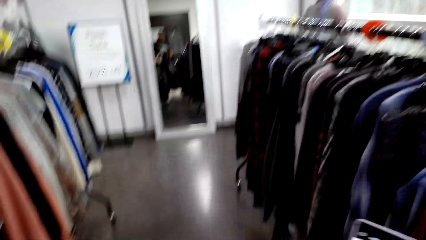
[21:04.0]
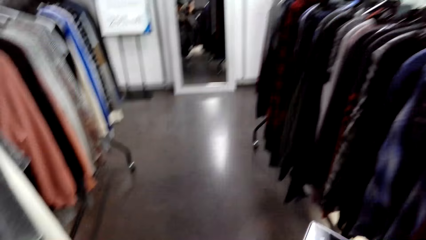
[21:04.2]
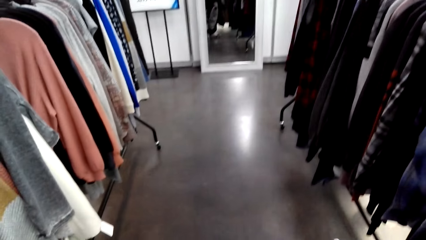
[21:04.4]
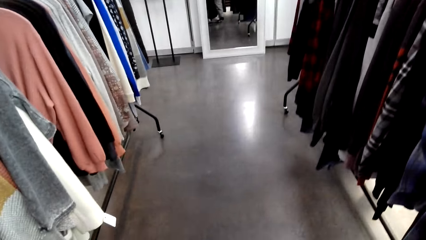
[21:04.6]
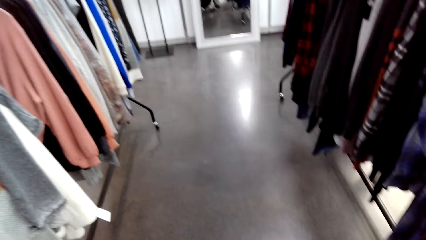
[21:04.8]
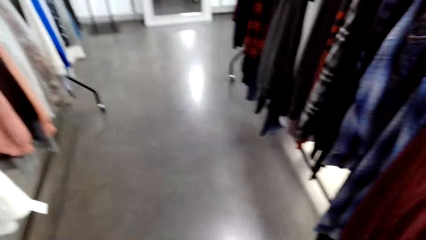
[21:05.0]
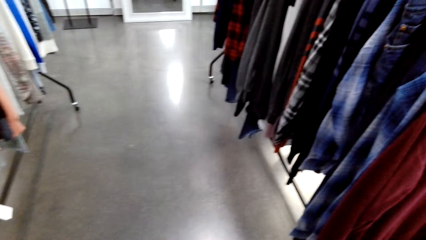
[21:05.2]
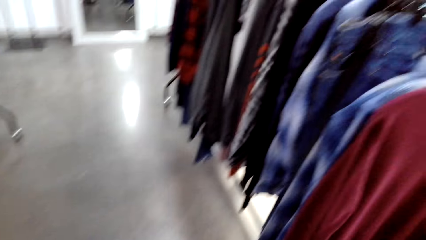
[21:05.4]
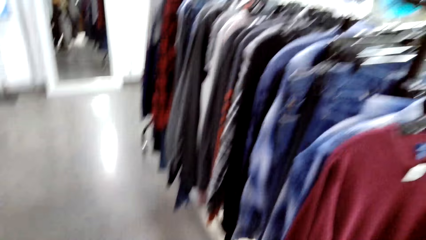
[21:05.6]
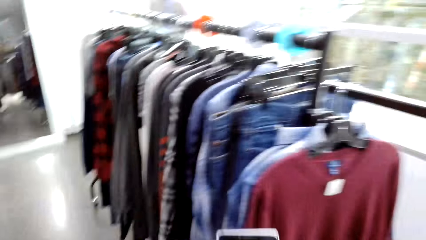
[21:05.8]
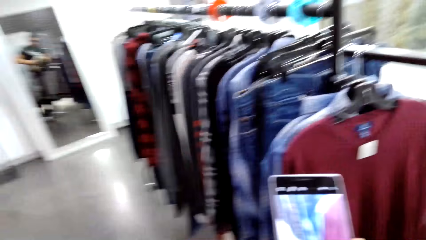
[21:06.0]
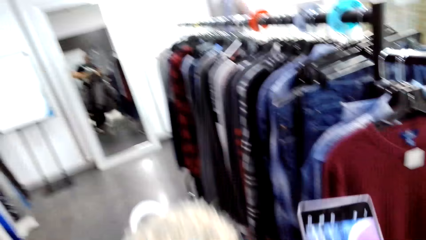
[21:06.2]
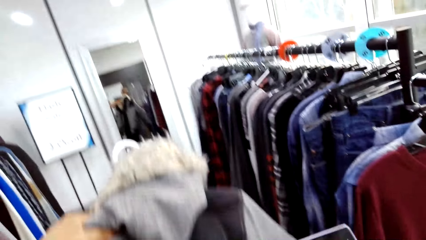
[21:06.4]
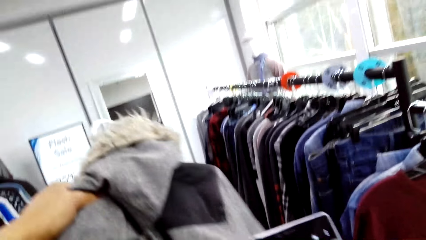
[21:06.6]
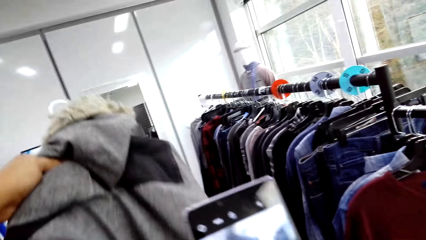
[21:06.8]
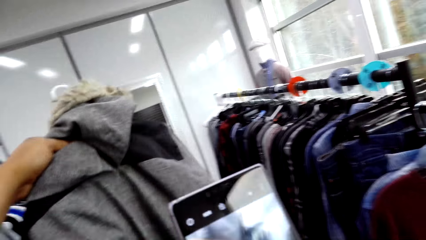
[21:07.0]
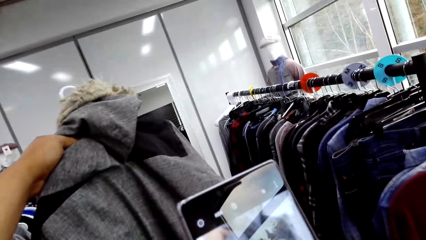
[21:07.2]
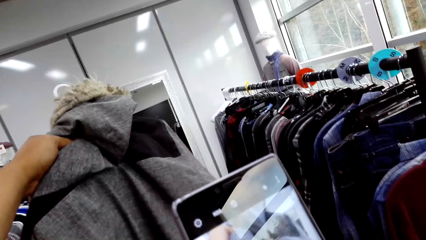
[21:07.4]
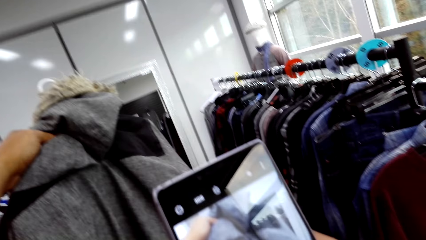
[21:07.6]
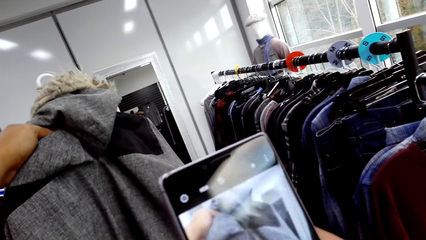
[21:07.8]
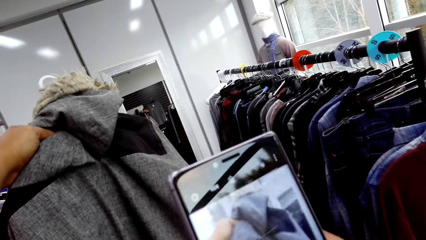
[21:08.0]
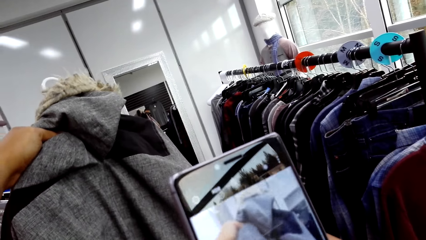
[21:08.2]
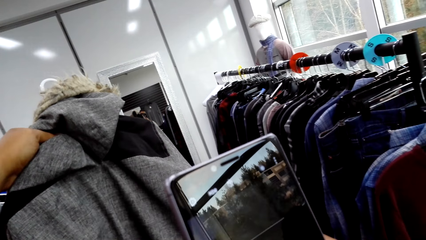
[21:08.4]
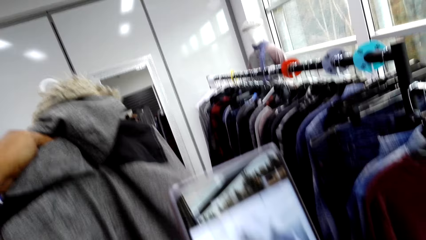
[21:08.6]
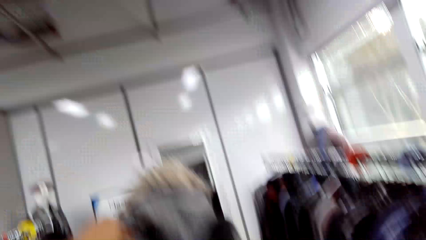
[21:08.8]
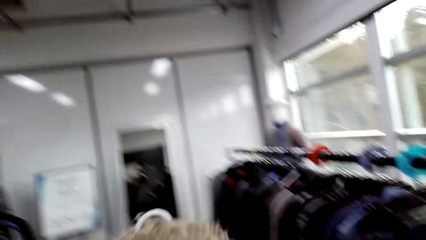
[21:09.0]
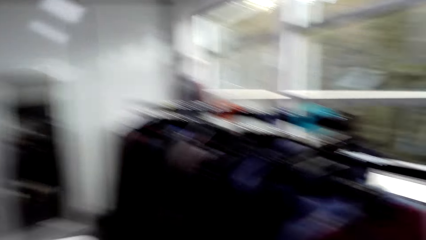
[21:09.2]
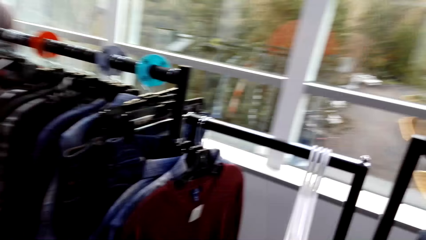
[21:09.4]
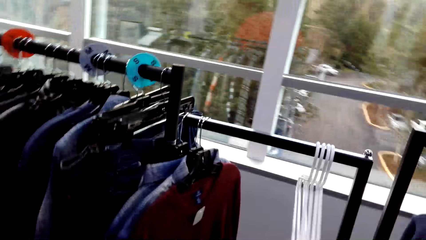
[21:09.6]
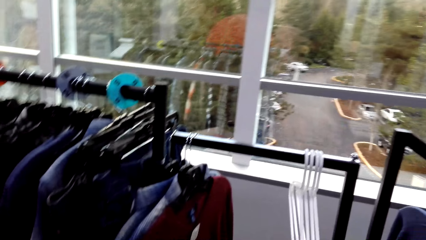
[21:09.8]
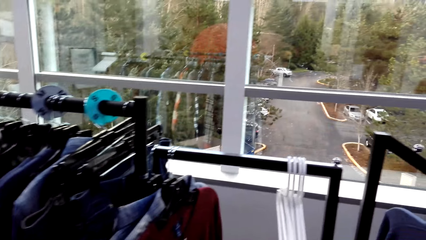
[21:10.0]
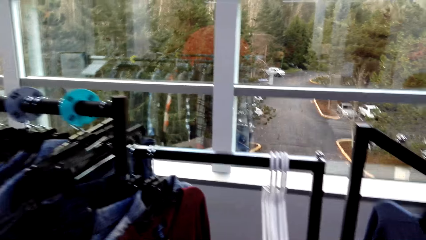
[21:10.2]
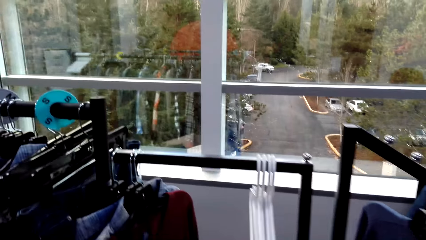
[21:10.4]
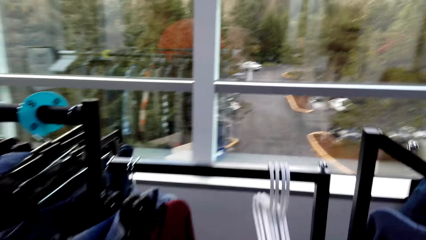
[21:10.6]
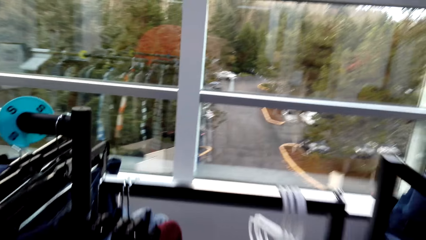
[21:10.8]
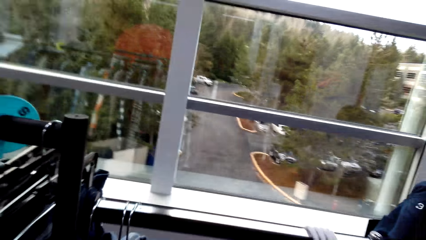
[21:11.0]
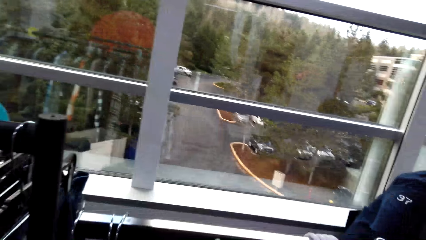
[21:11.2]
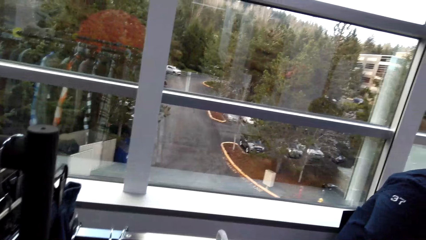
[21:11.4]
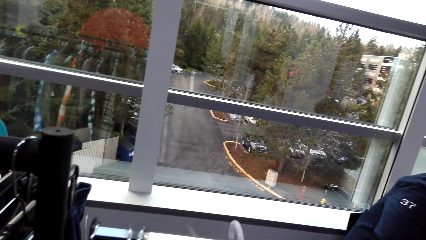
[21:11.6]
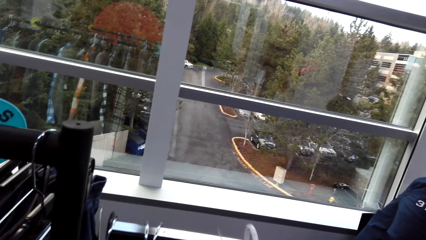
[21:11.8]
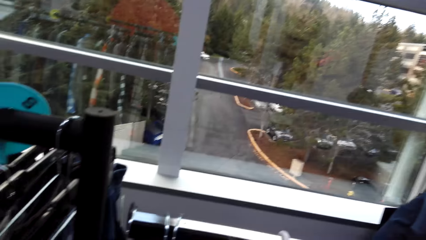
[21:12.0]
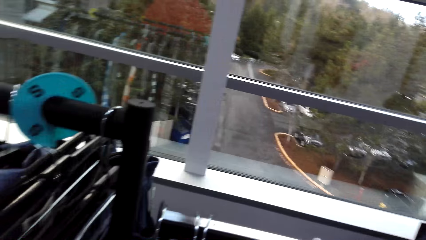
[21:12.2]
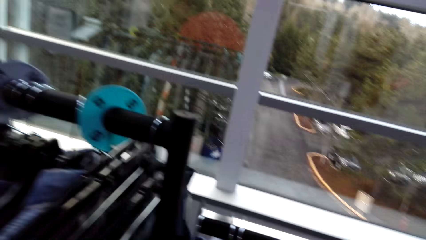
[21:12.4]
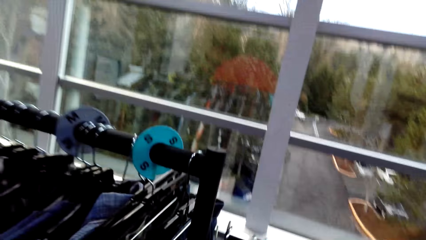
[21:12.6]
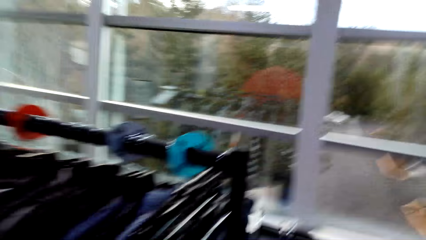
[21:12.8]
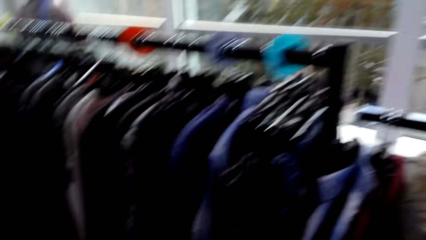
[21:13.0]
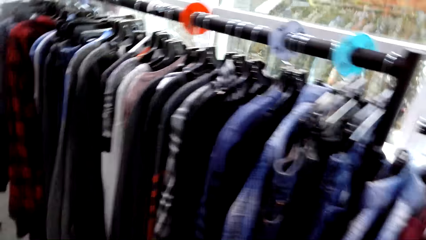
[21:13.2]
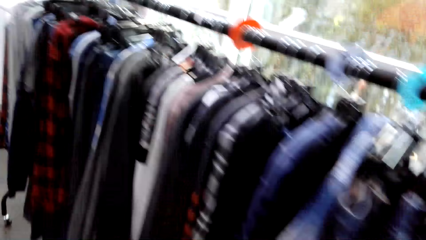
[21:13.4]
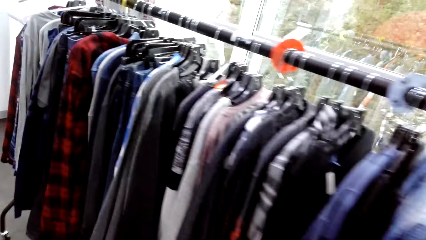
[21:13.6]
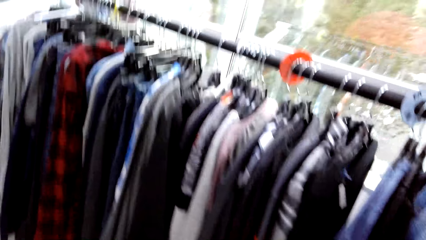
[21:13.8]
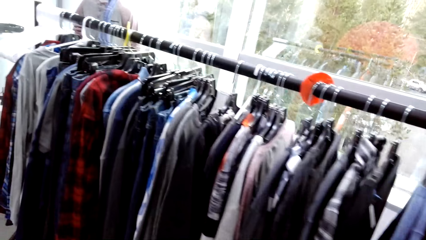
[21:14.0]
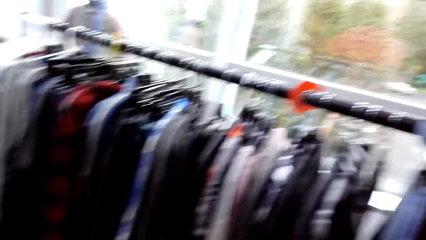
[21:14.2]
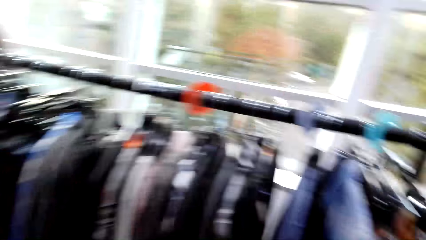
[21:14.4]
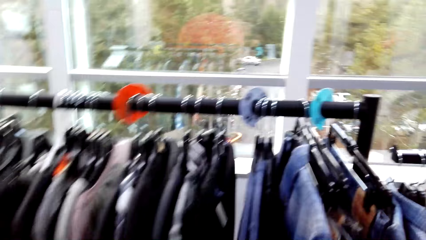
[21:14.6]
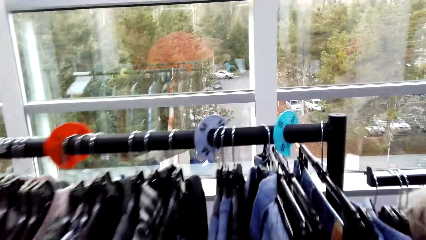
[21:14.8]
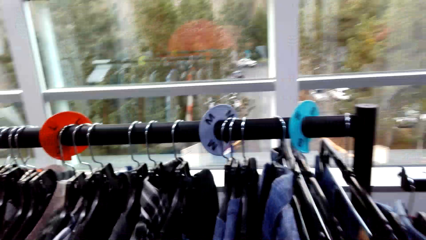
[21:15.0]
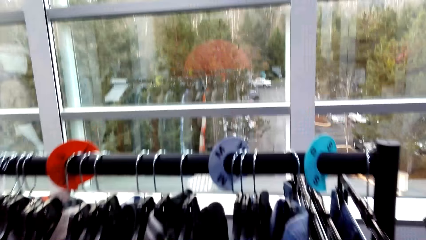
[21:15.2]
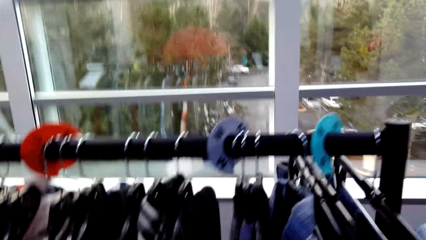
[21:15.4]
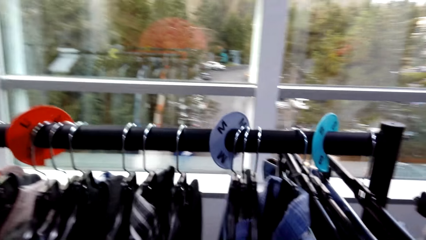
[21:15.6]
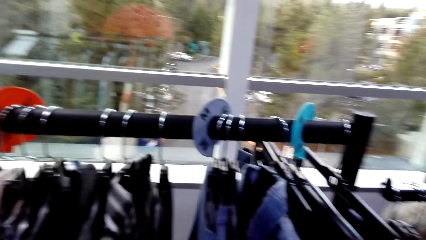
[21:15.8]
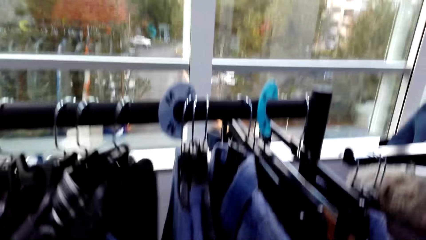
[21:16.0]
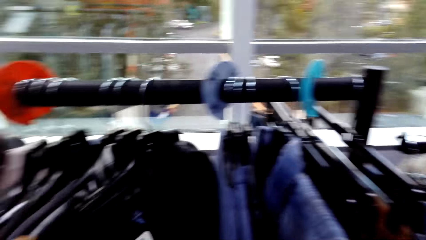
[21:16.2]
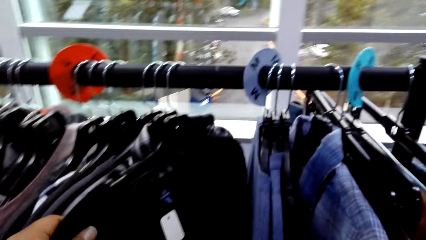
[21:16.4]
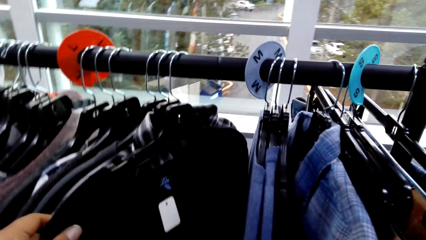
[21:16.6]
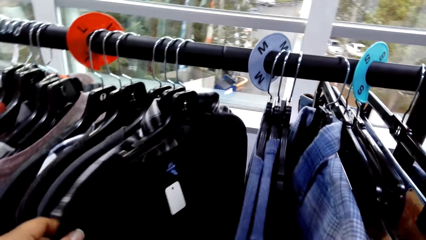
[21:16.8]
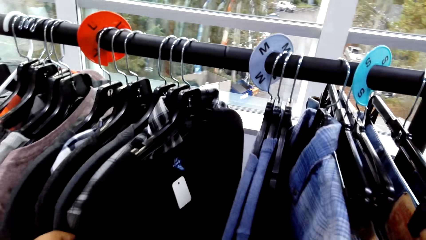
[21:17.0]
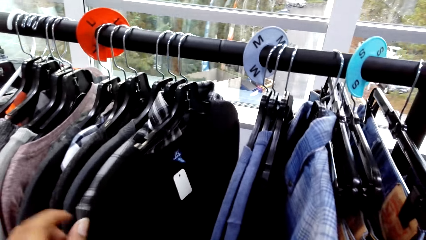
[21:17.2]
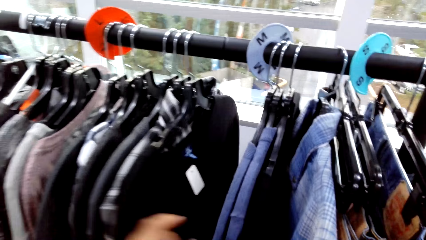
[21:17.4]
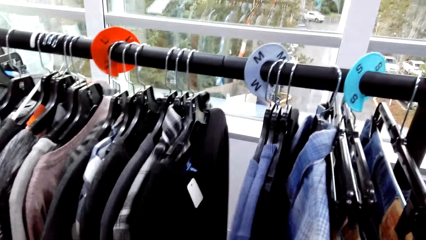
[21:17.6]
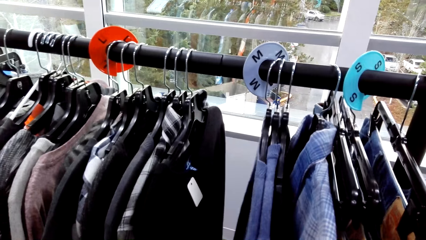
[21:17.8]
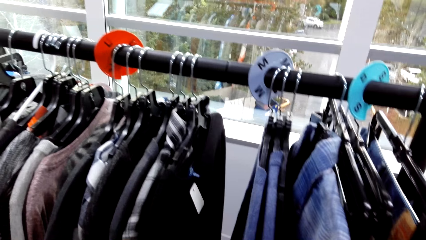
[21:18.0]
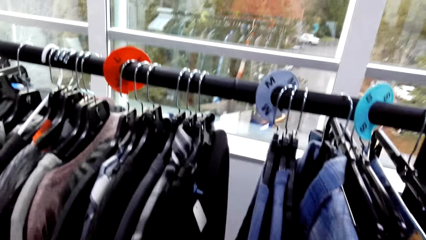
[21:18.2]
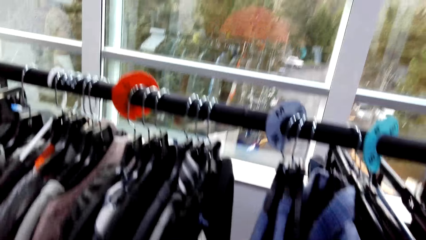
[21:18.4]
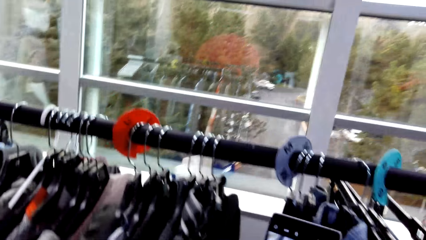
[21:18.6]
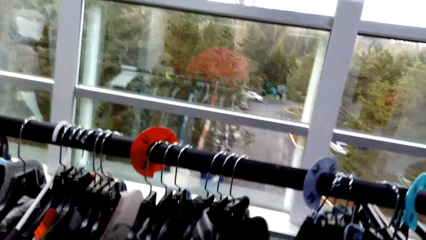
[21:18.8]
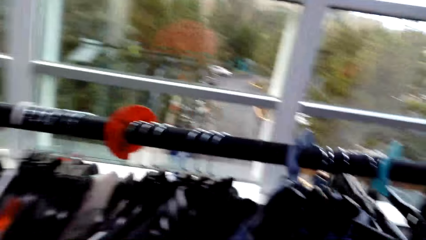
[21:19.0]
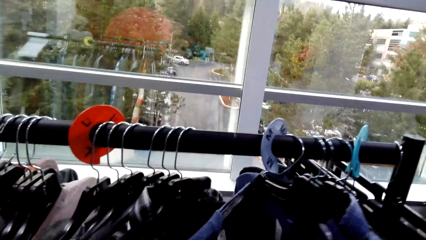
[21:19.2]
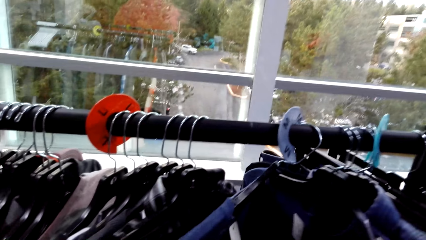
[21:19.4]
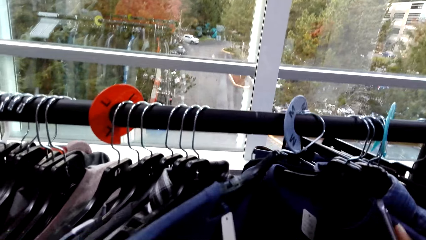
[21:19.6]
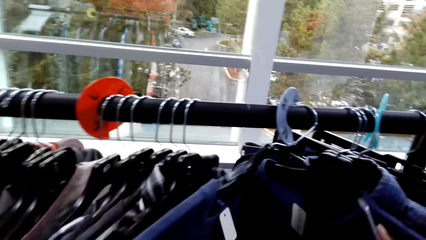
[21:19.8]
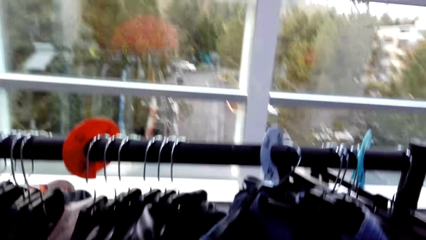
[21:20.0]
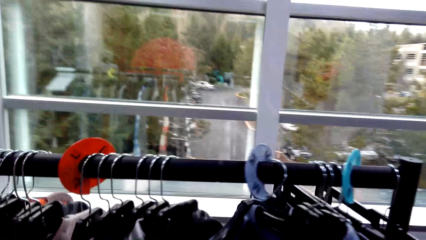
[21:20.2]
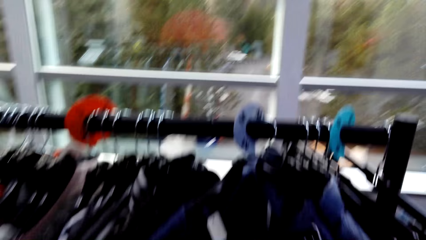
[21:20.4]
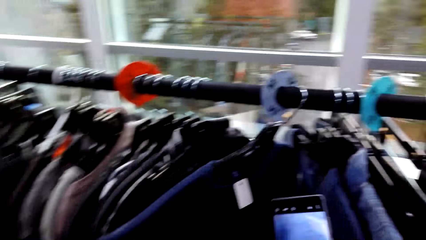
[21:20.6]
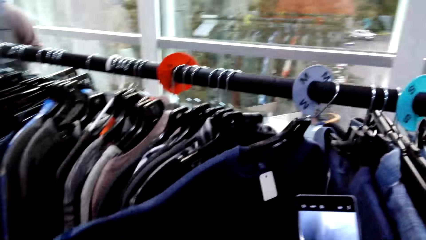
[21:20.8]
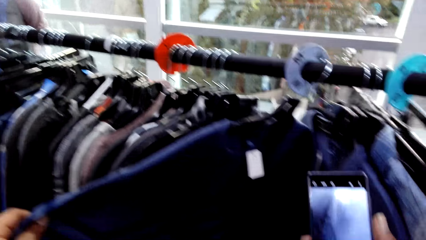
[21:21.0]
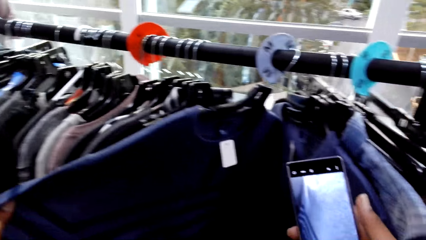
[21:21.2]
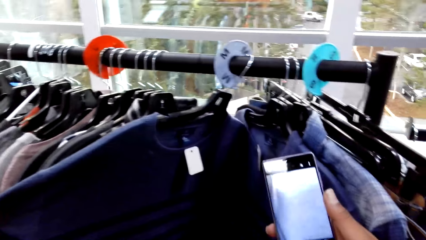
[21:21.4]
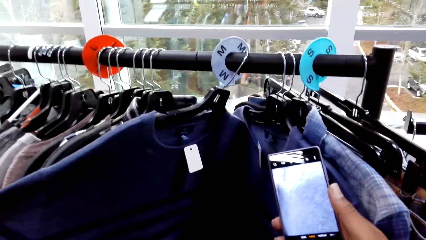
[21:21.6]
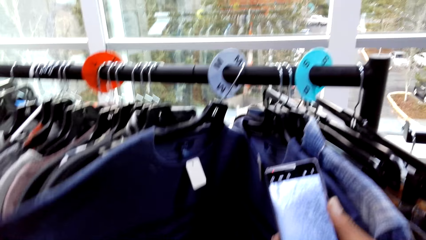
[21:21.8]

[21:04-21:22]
The camera wearer looks around. They lift the jacket. They capture a picture with a phone. They look around. They hang the jacket on the clothing rail. They walk in the boutique. They hold a sweater shirt and check the cloth. They hold the sweater shirt again. They lift the arm of the sweater. They capture a picture with a phone.
